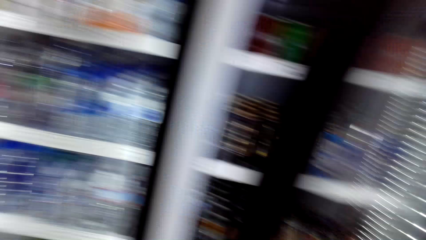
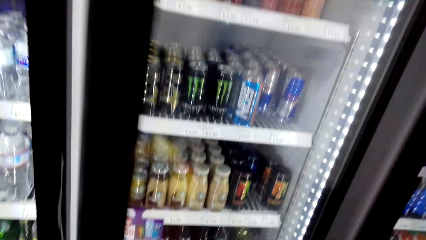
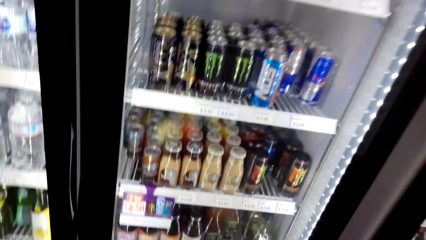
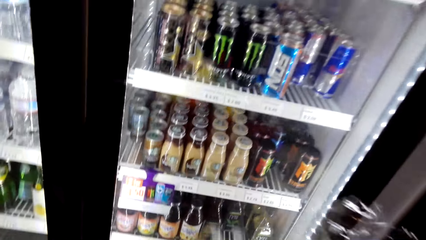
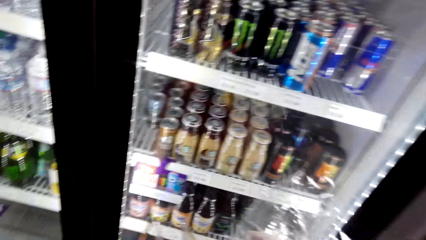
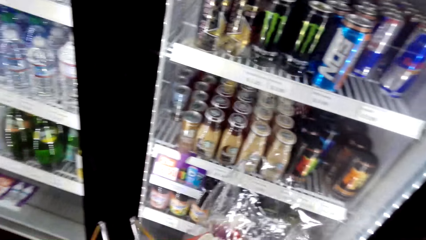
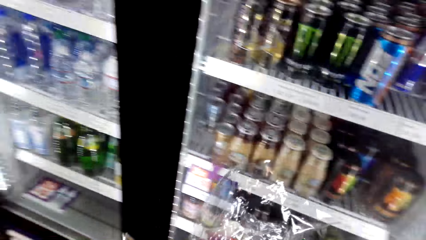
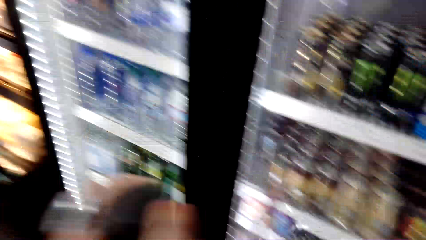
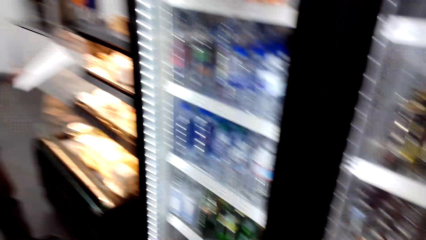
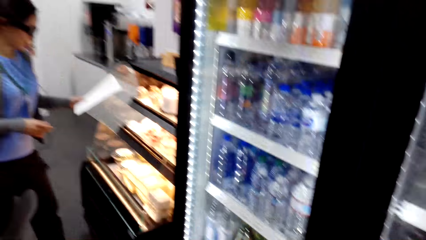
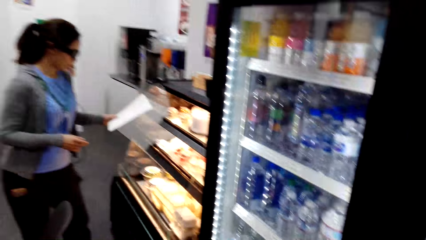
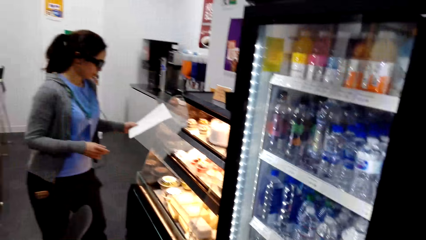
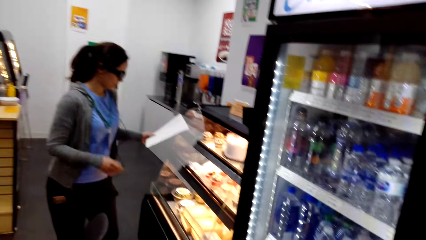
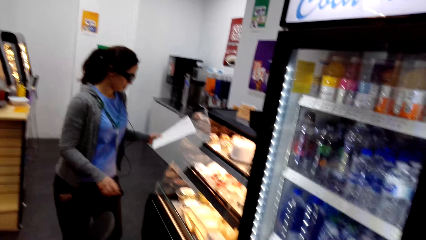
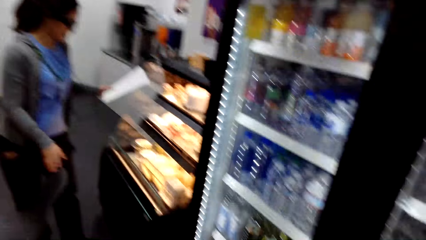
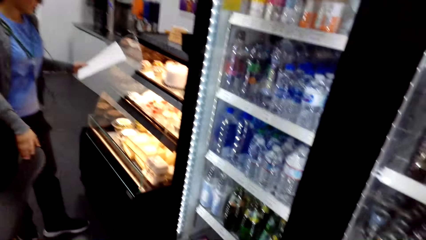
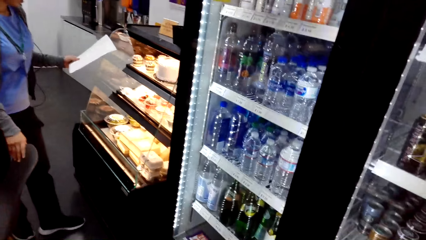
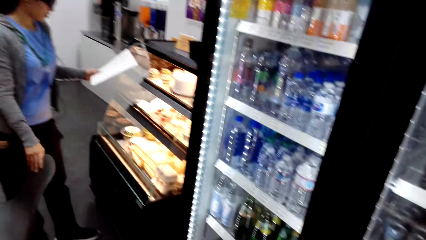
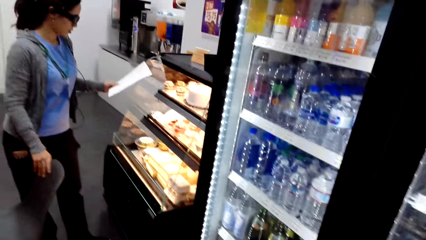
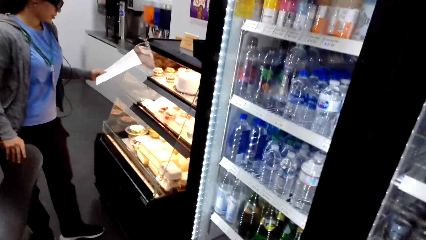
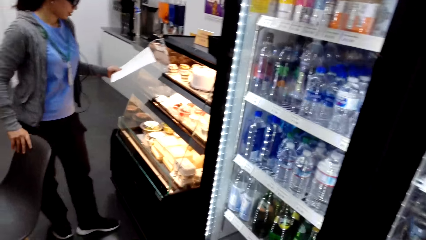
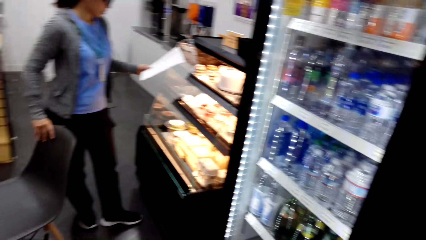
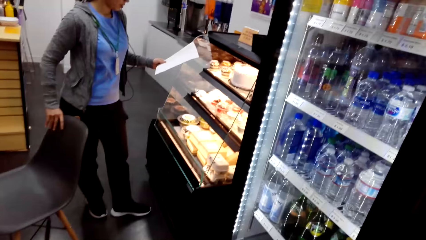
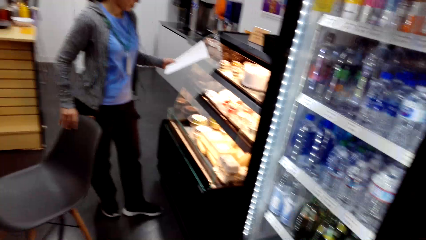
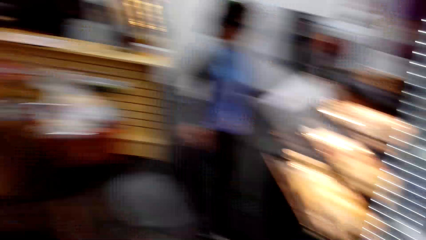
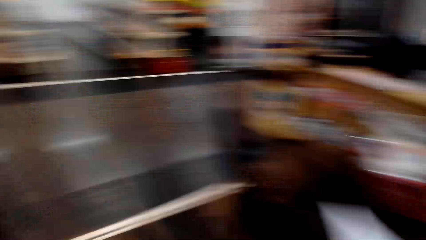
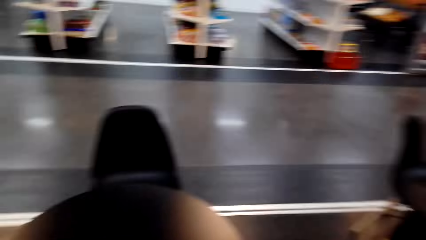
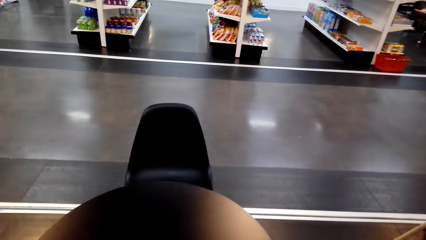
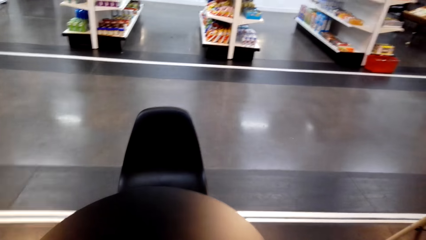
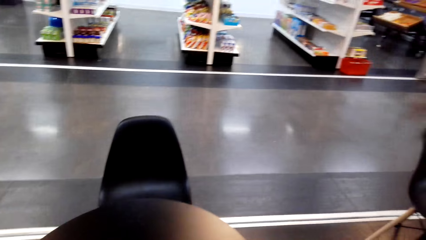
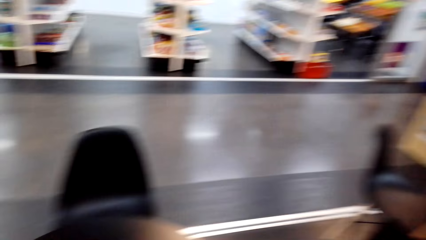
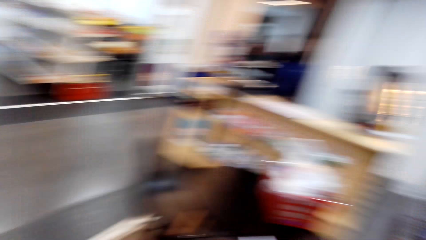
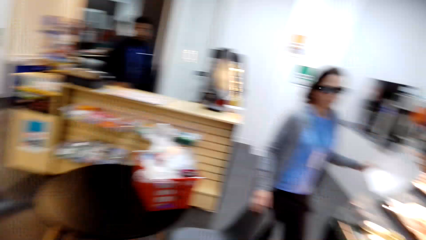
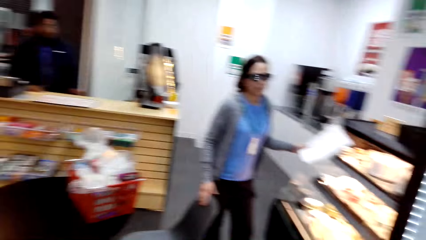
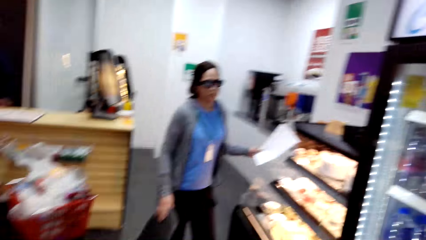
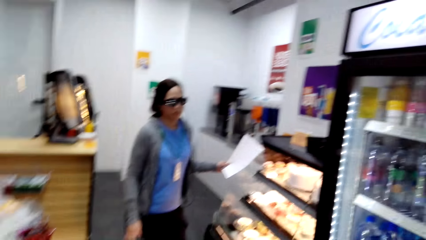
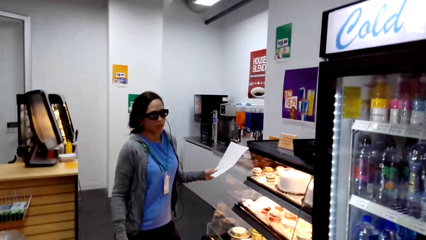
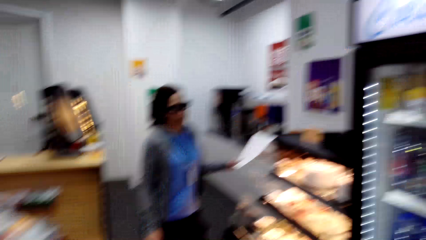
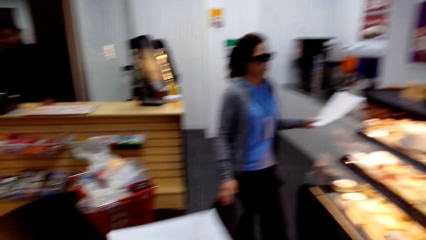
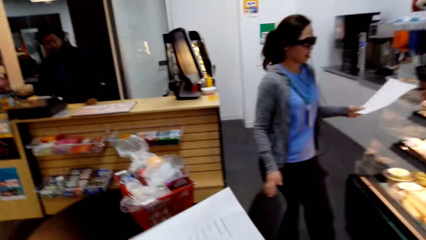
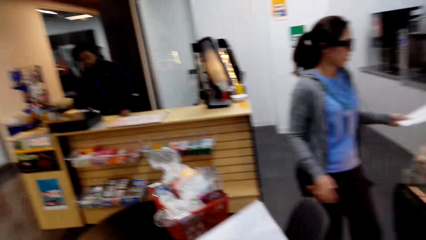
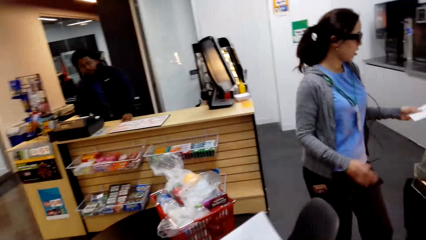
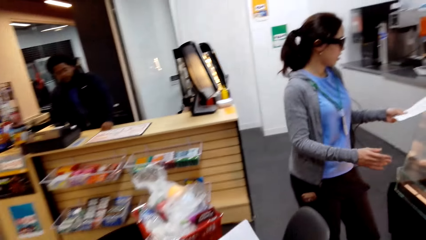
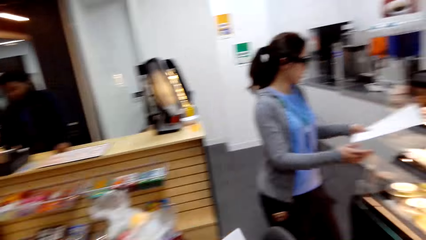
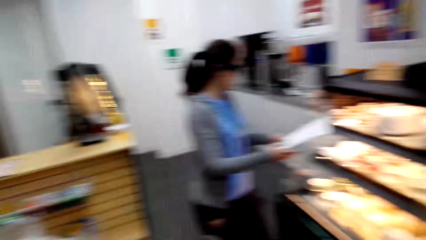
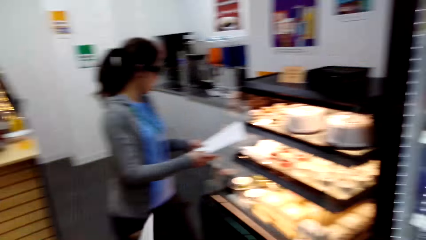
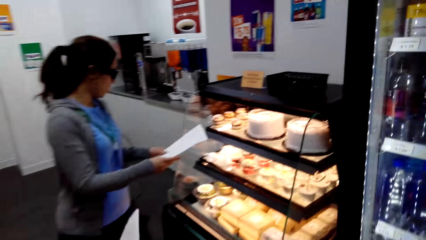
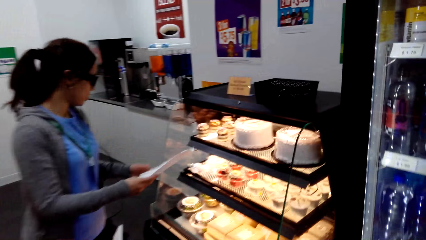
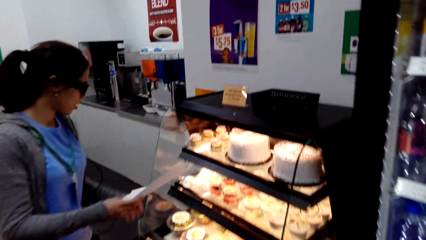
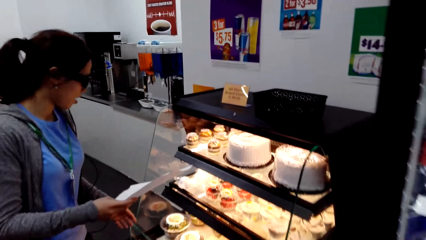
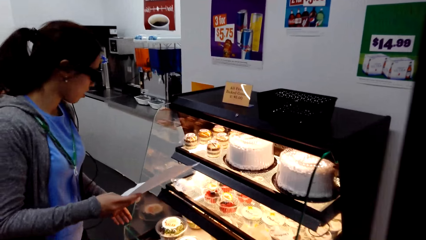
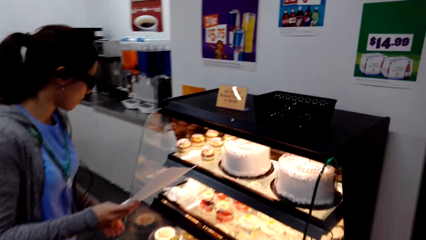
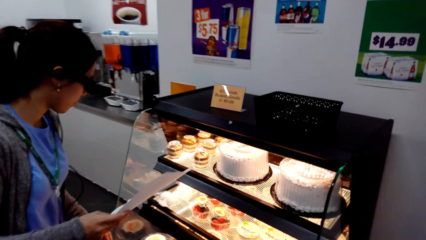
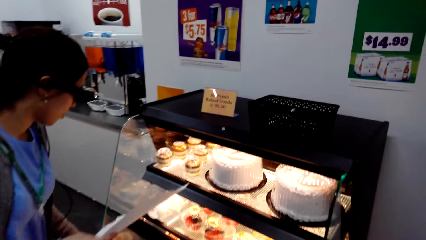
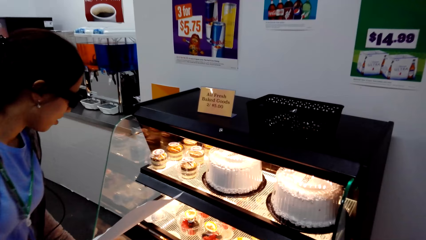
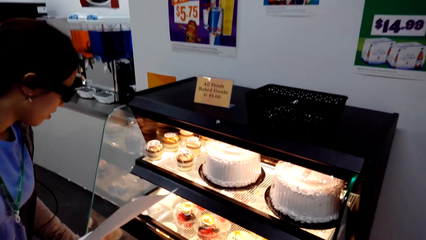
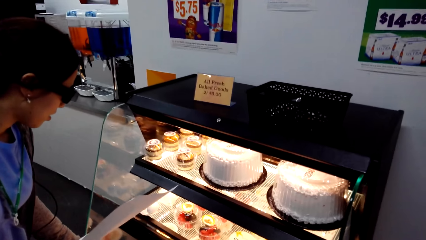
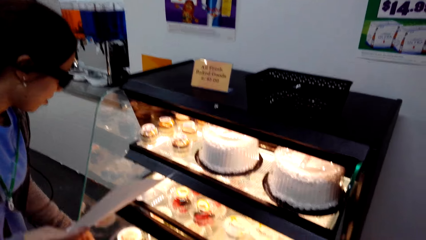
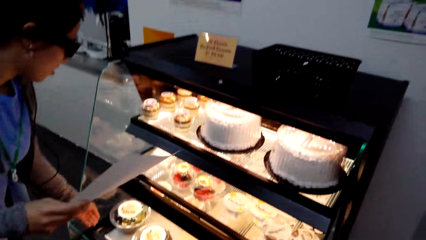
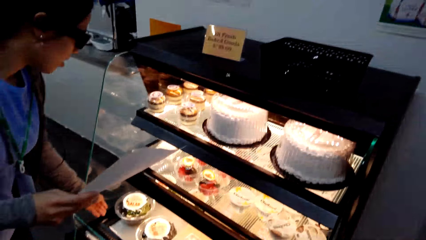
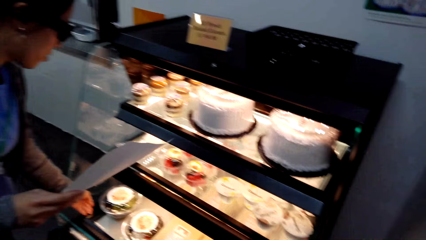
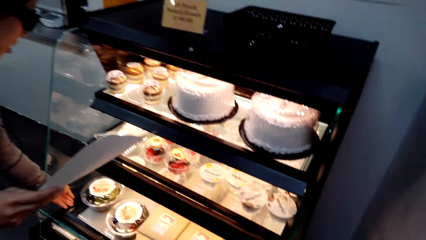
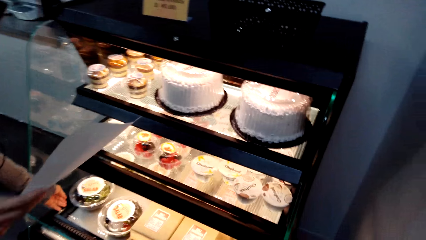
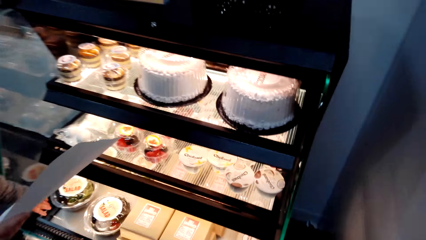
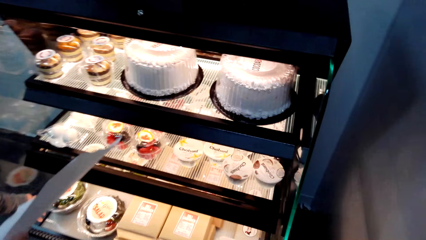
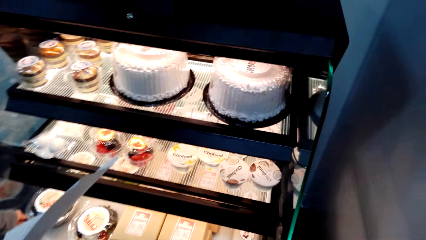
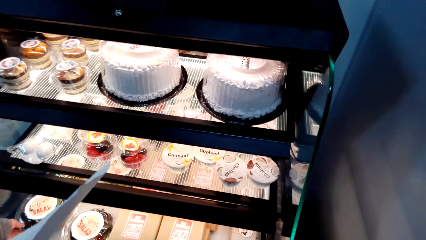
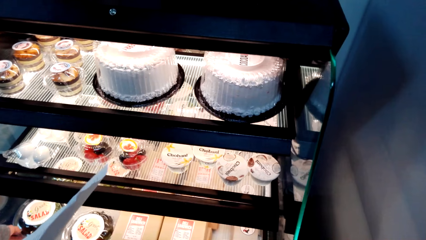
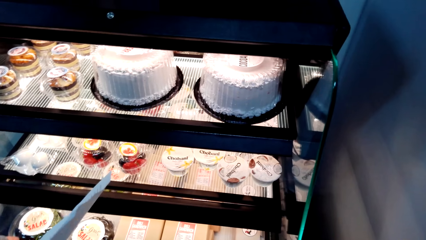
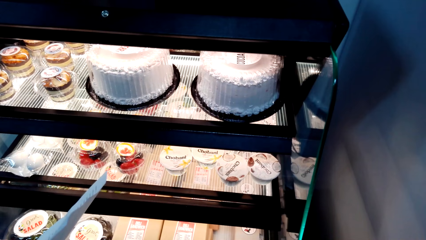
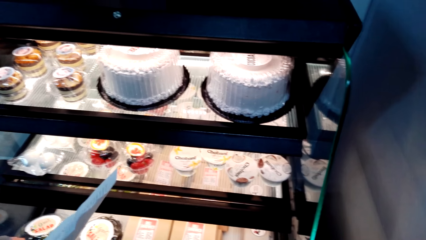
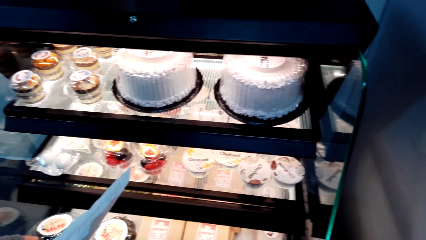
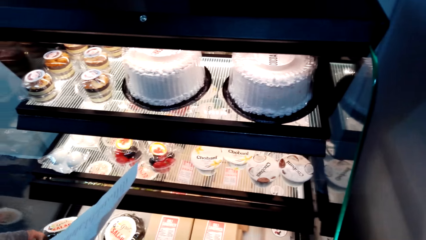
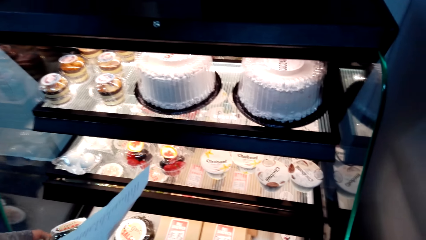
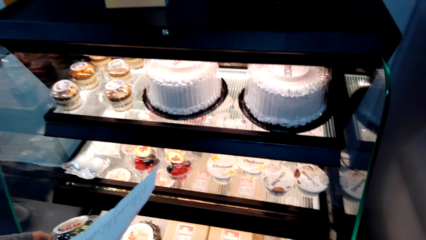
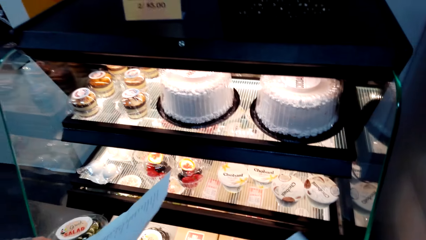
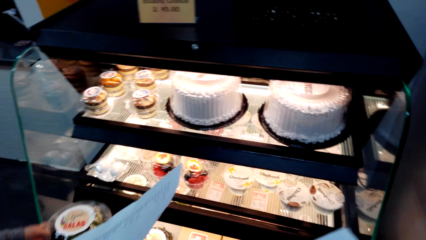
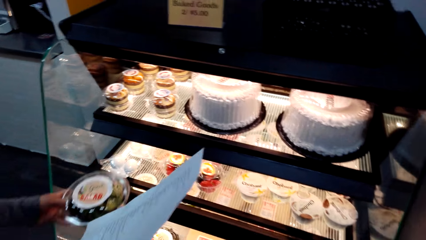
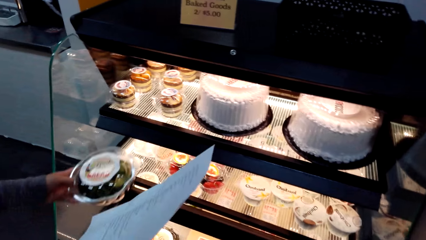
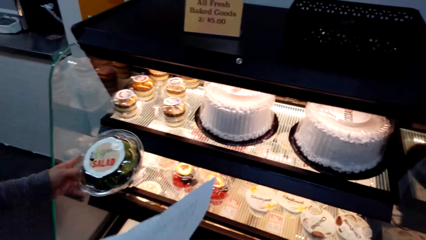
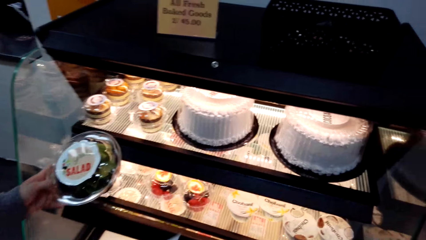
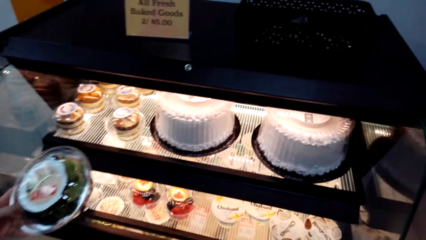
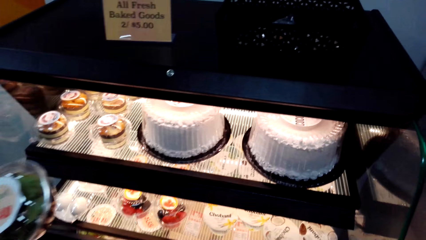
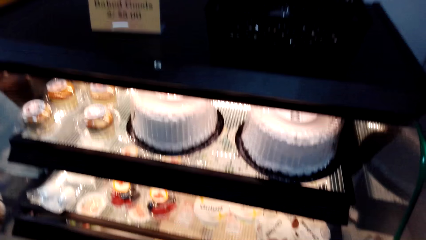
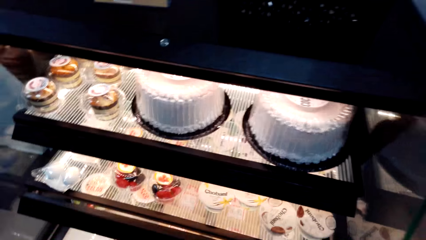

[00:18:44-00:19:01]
The camera wearer walks at the supermarket. A woman holds a sheet of paper. The woman moves the chair. She interacts with the camera wearer. The woman checks the cake price. She picks a cake.
